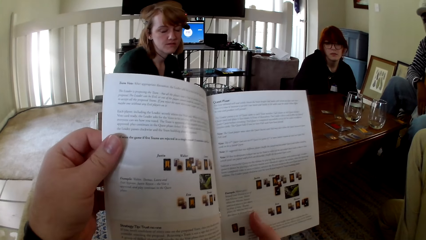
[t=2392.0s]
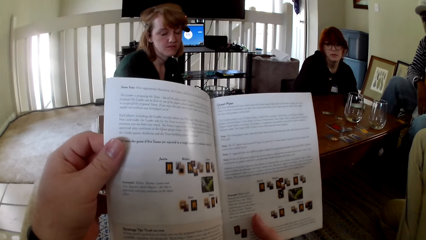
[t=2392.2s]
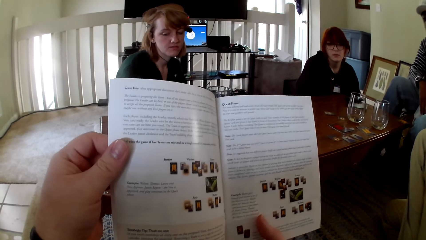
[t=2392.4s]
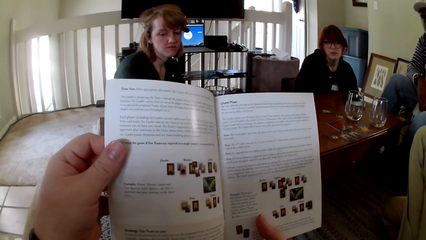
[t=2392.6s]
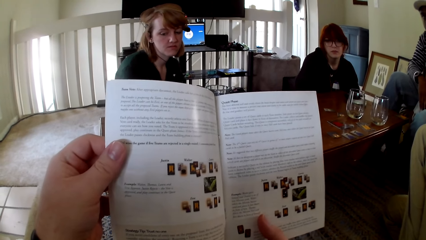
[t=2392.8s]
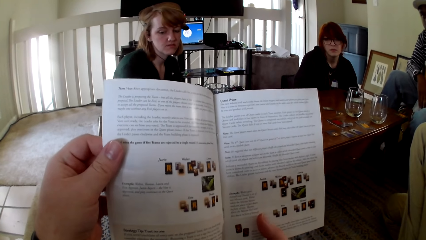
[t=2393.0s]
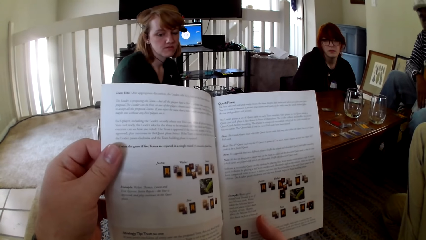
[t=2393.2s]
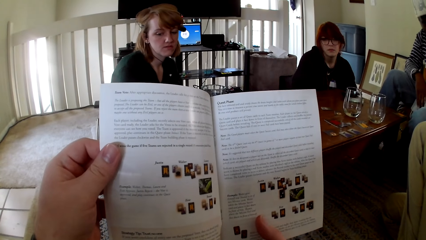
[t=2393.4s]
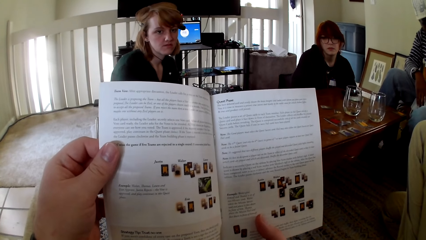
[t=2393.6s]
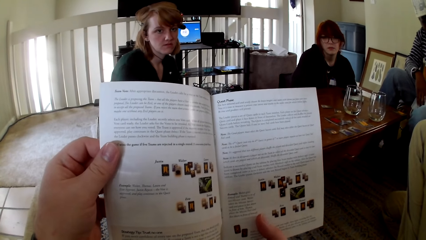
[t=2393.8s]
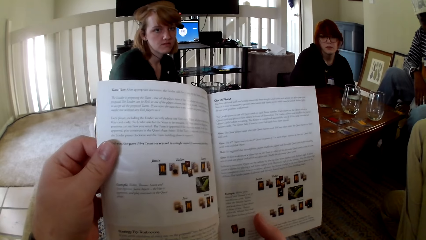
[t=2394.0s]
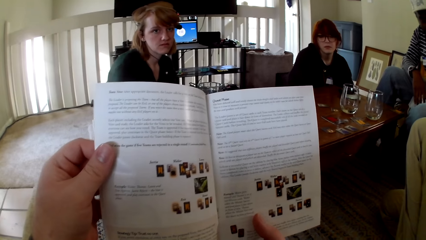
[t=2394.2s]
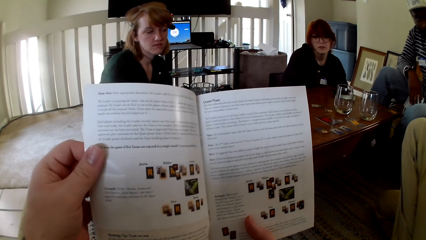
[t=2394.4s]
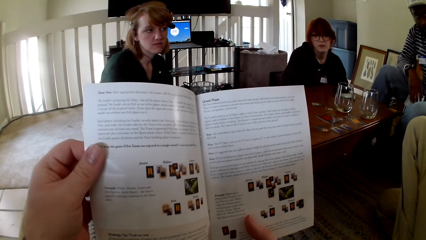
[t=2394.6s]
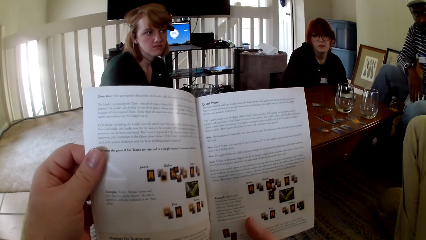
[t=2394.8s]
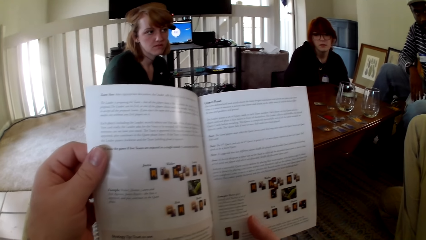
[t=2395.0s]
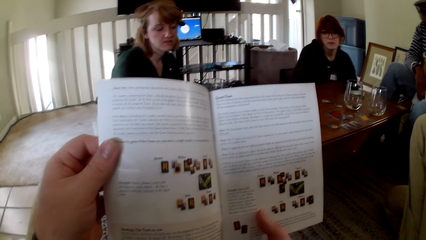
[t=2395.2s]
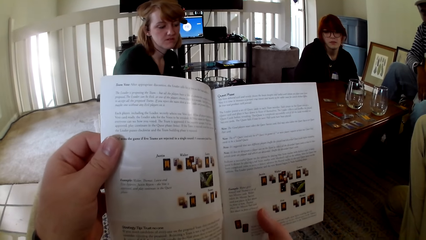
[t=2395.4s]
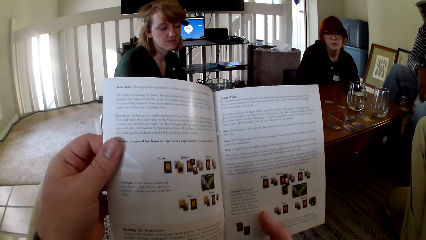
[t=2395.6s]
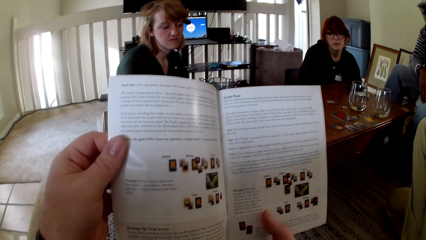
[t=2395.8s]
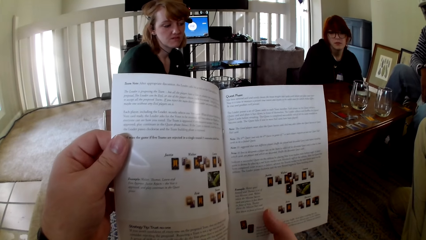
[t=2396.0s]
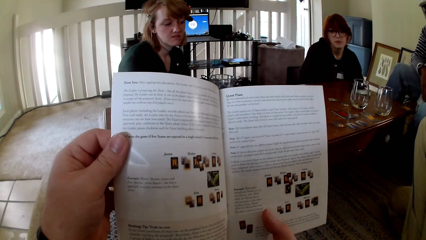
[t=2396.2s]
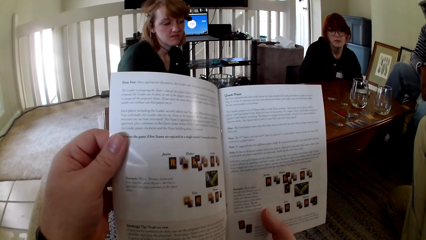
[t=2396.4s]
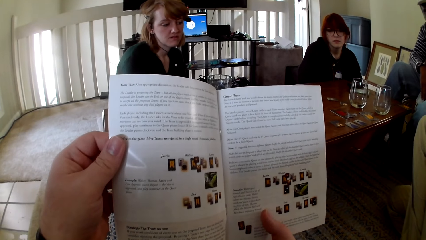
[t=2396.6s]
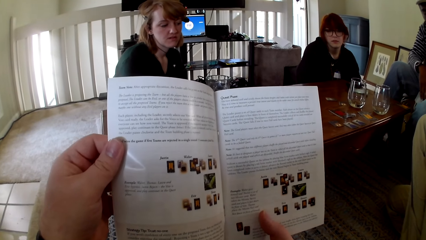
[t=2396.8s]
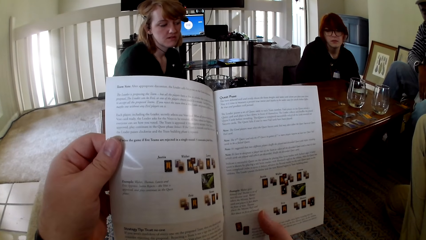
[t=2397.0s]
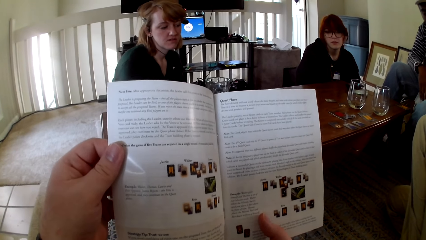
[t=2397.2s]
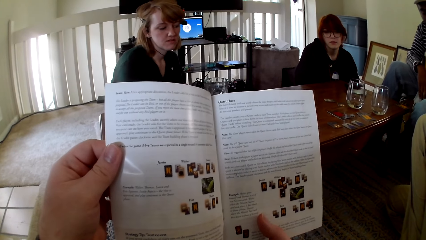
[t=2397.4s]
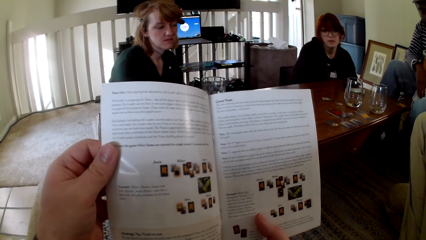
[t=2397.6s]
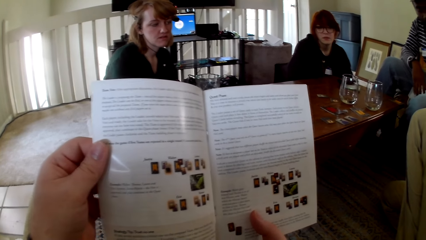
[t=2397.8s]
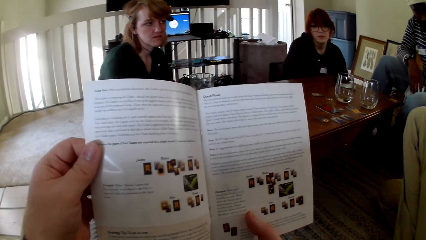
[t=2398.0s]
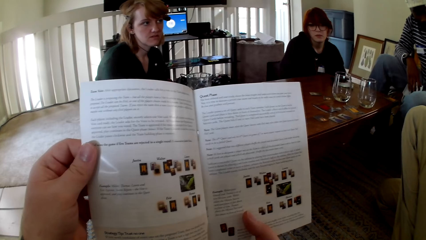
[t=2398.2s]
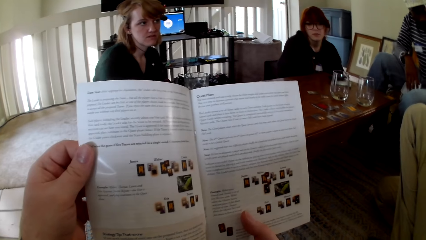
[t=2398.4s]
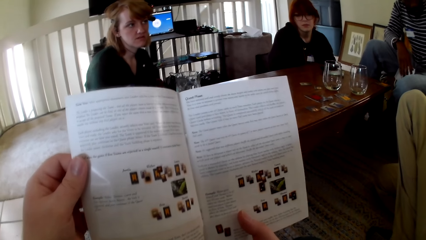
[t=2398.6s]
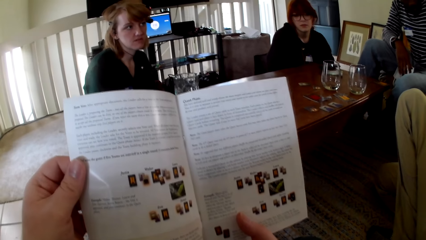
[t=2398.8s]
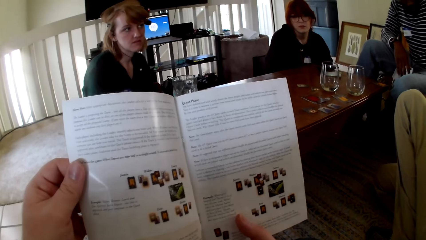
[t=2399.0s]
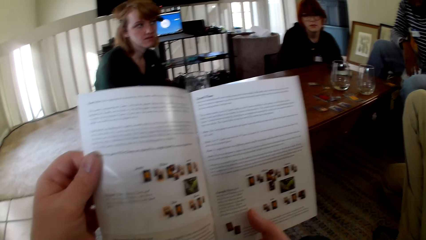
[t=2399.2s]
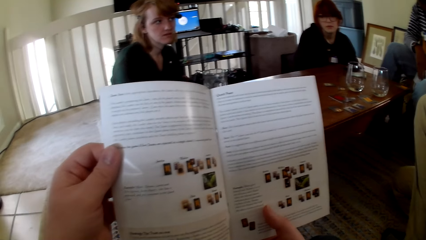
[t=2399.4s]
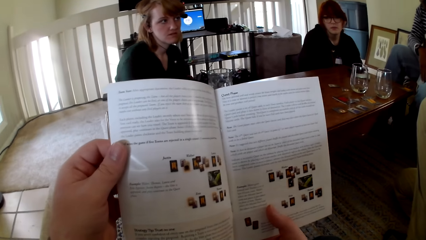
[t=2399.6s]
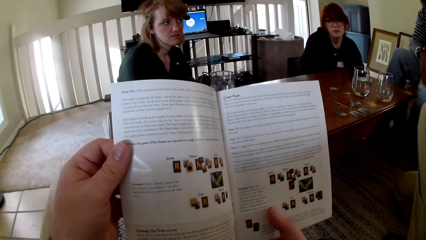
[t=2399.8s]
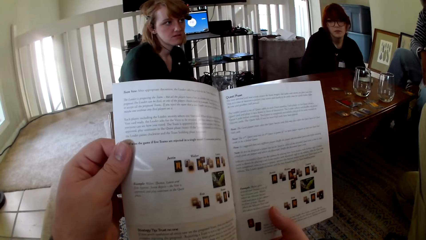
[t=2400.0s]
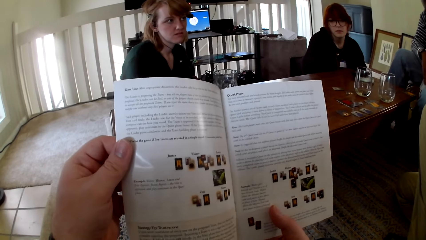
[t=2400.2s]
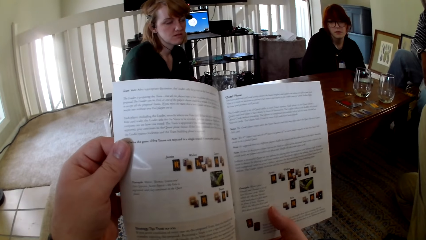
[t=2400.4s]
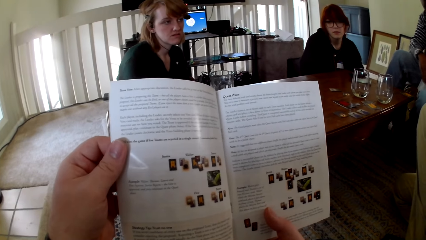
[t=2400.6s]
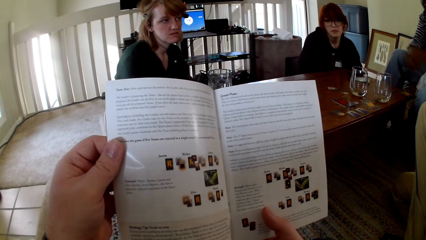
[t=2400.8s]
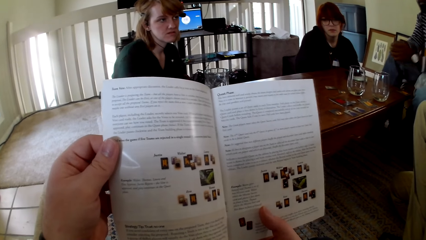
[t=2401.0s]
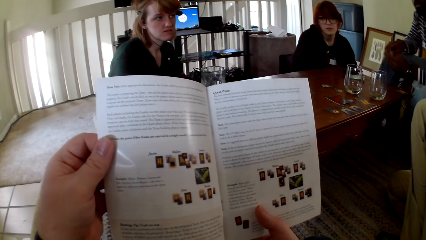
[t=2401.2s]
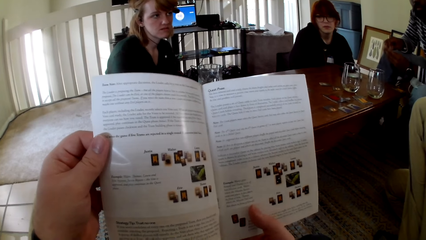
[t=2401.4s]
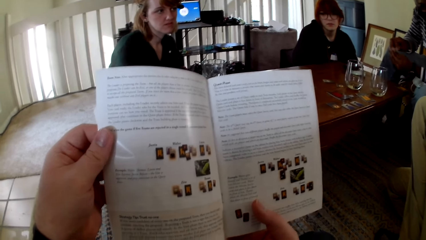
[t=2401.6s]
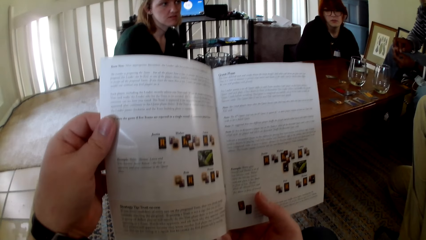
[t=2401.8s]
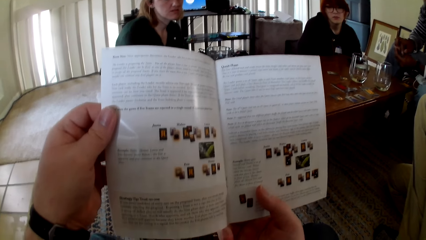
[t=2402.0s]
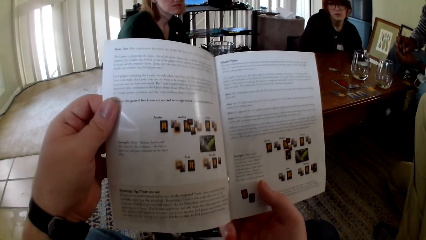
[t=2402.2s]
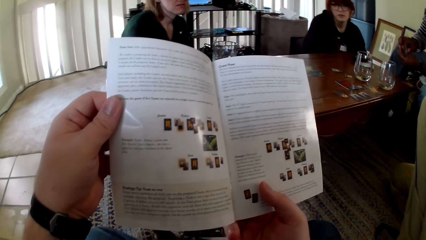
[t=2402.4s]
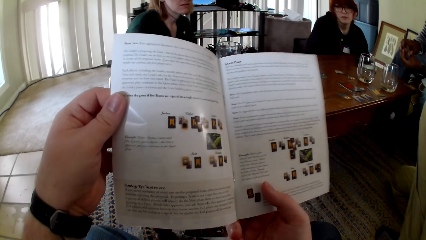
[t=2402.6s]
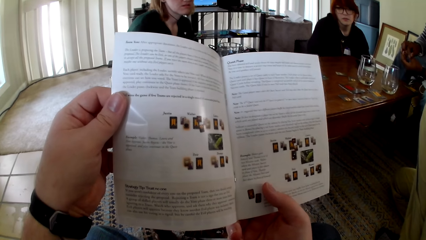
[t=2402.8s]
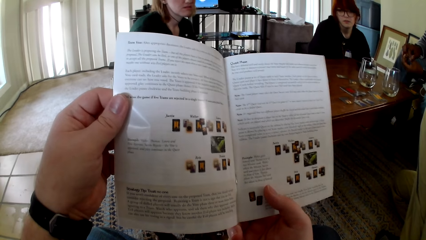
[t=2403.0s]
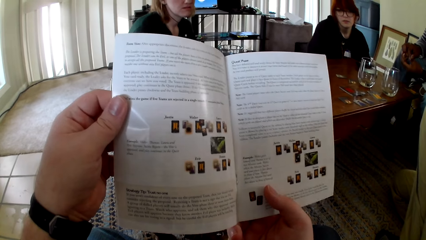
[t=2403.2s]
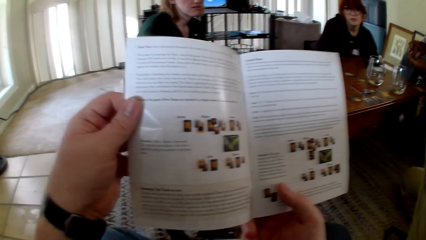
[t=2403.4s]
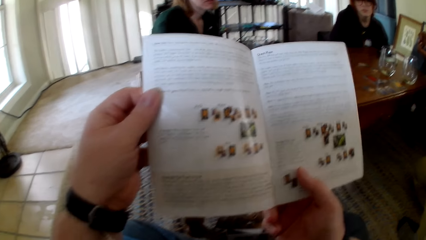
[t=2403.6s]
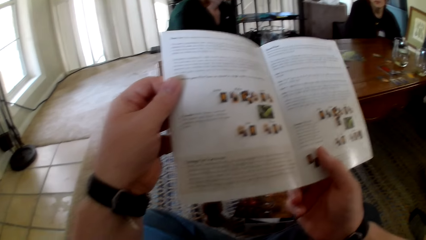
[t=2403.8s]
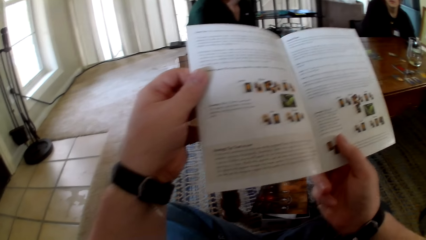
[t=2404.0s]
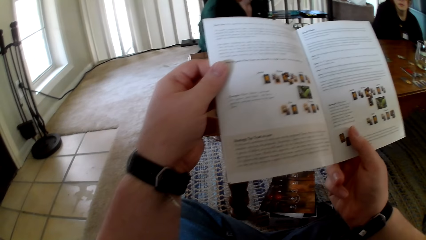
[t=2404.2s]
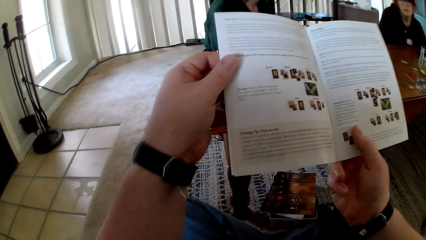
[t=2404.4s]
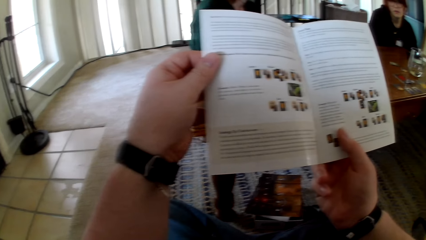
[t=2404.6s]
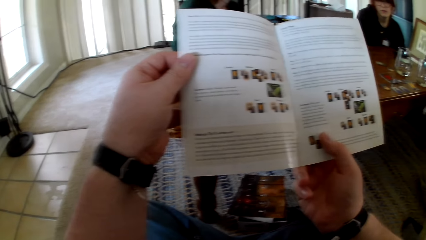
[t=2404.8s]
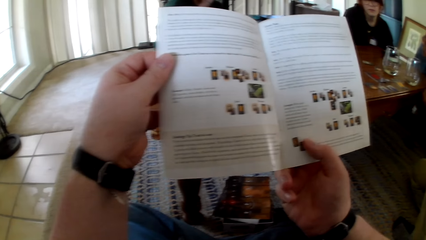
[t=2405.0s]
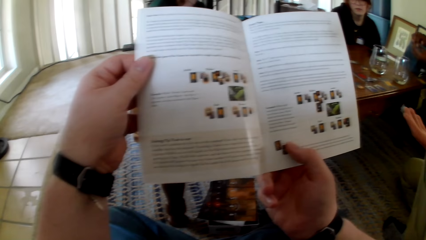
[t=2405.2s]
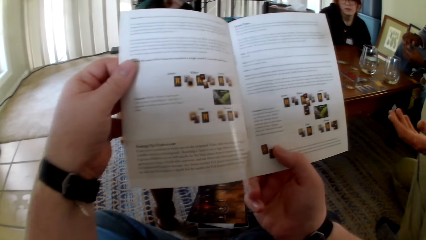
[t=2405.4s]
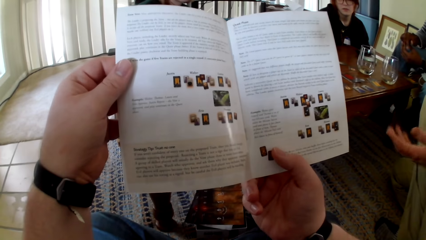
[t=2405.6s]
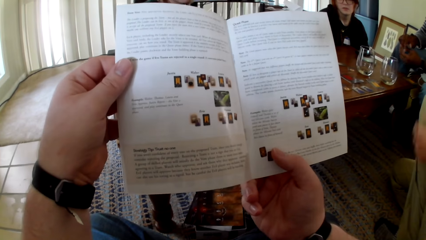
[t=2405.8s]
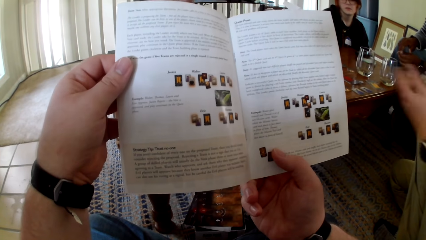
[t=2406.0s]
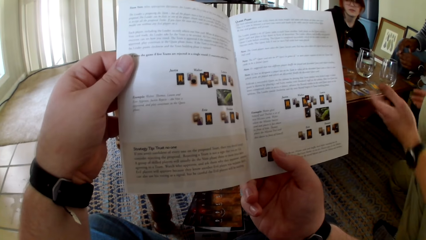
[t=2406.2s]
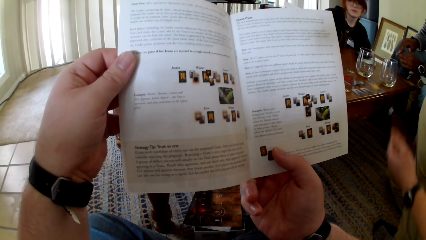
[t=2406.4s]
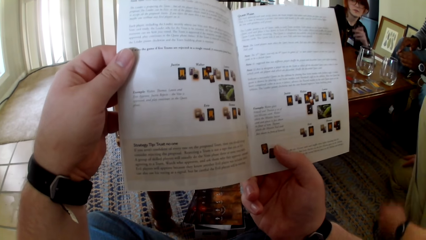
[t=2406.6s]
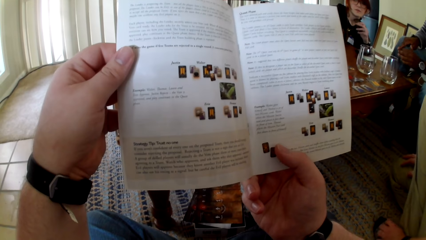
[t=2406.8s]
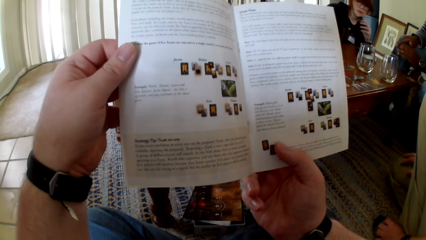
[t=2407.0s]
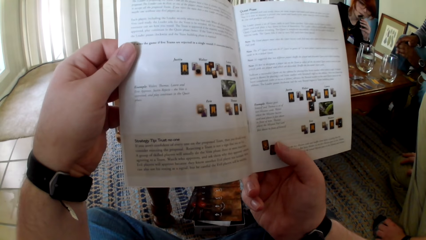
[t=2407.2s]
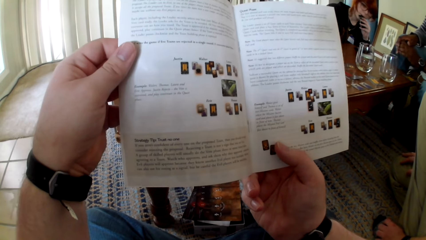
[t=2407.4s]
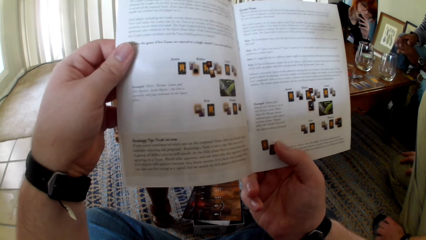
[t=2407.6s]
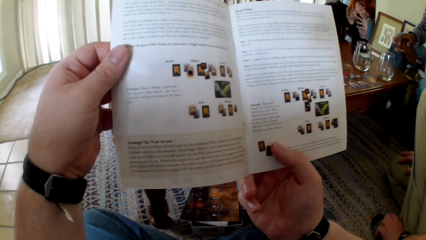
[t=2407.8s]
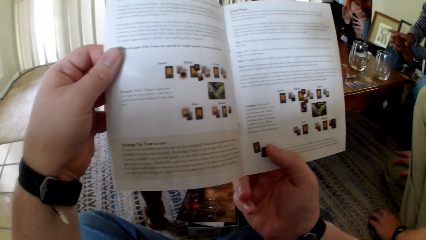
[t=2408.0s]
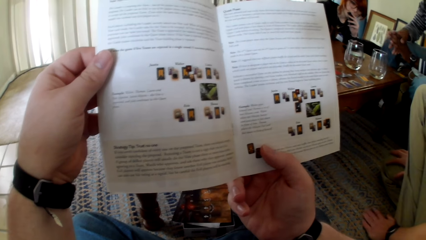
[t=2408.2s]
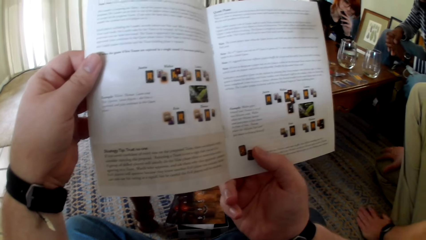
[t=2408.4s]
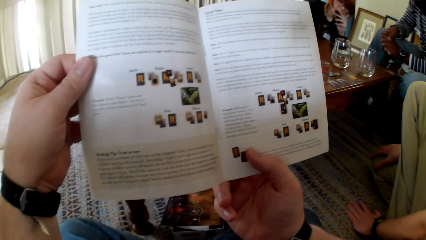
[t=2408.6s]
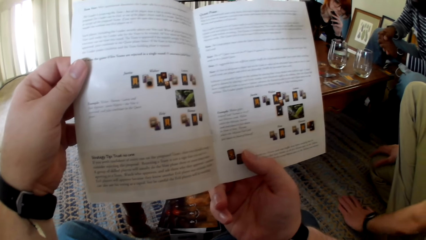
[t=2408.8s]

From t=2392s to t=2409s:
A man gestures his hand. The man raises a hand up. The camera wearer reads the pamphlet.
